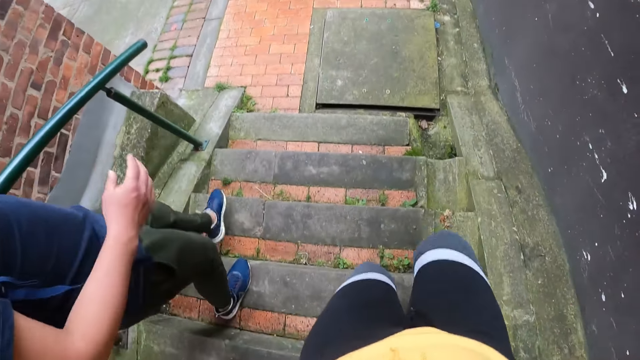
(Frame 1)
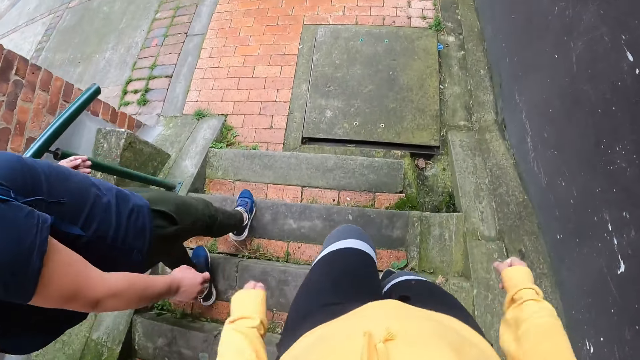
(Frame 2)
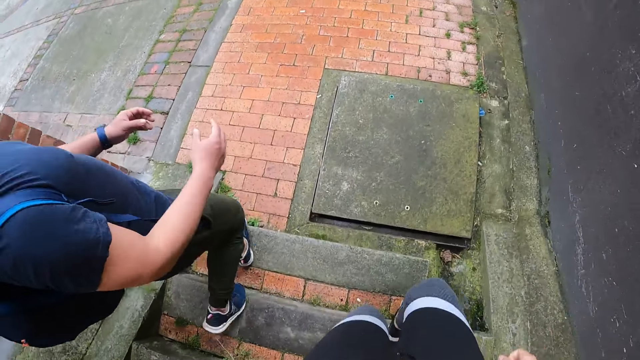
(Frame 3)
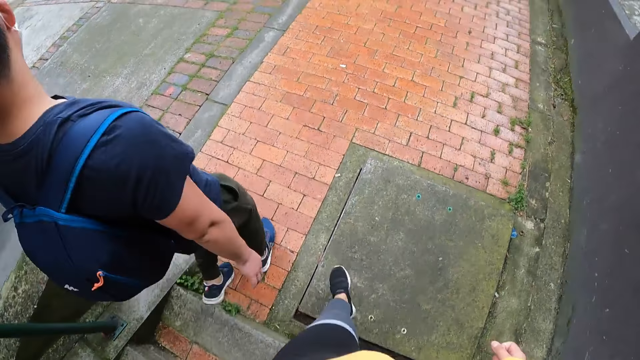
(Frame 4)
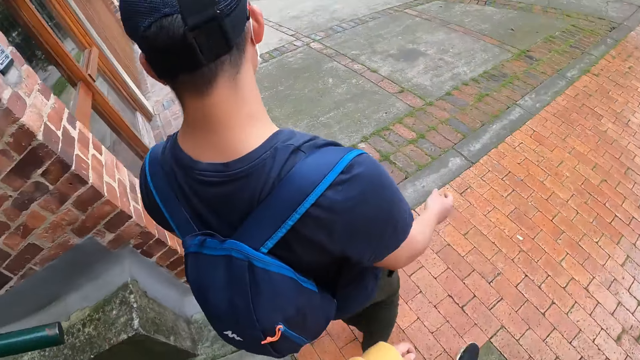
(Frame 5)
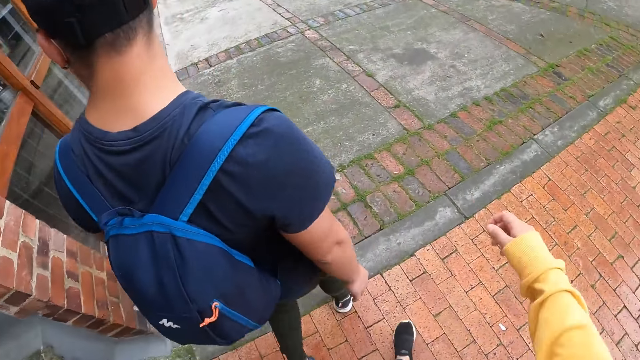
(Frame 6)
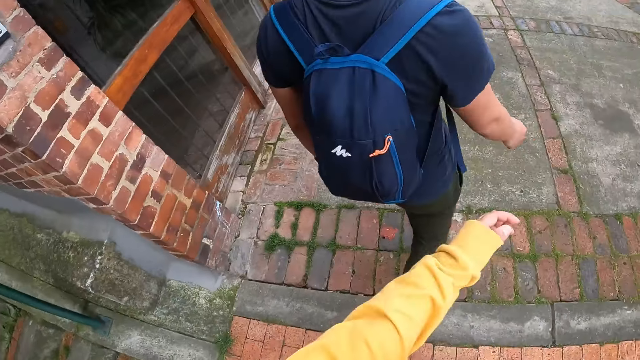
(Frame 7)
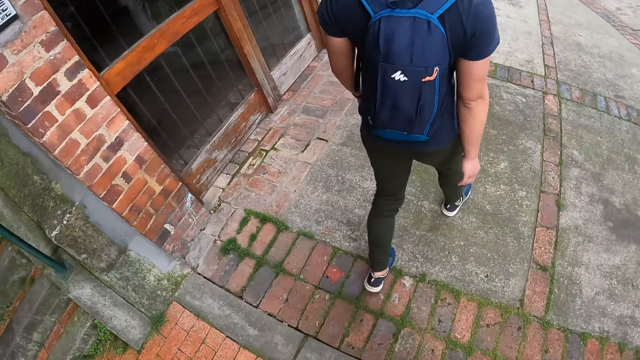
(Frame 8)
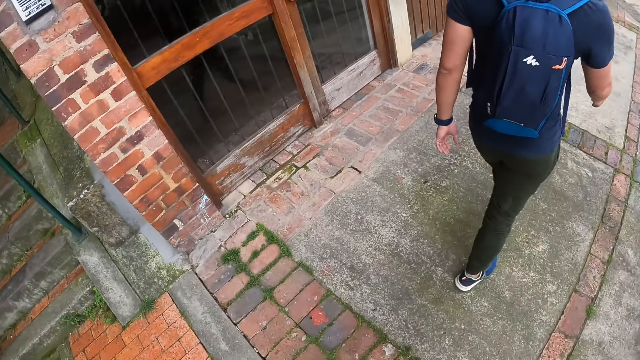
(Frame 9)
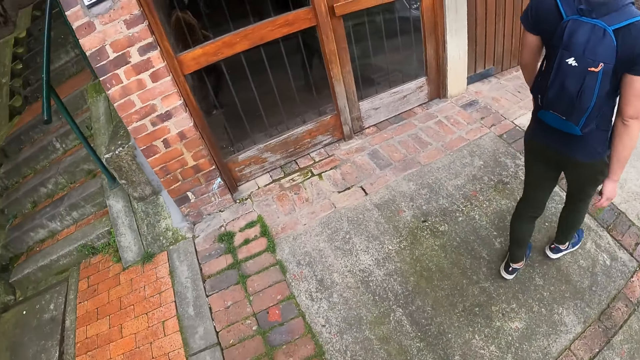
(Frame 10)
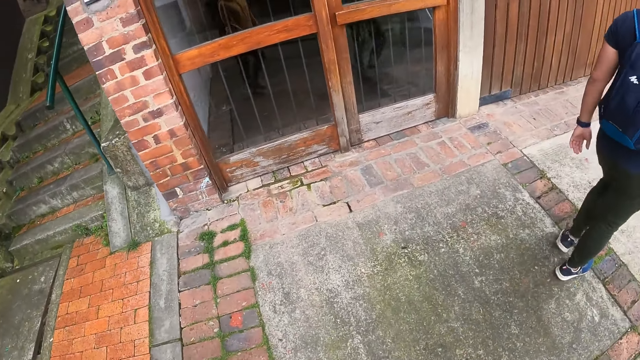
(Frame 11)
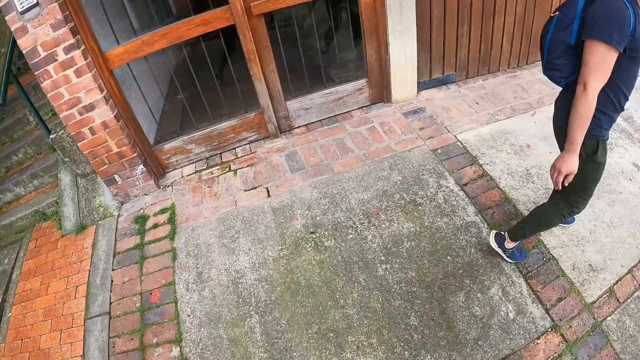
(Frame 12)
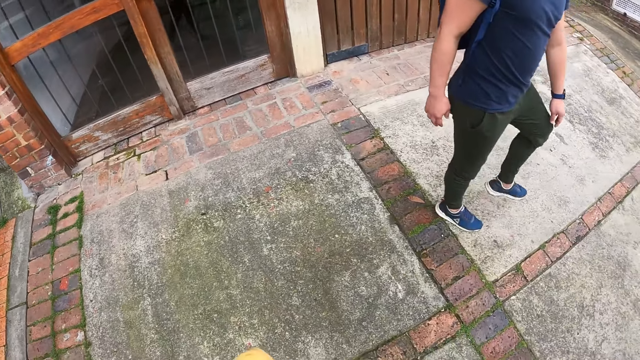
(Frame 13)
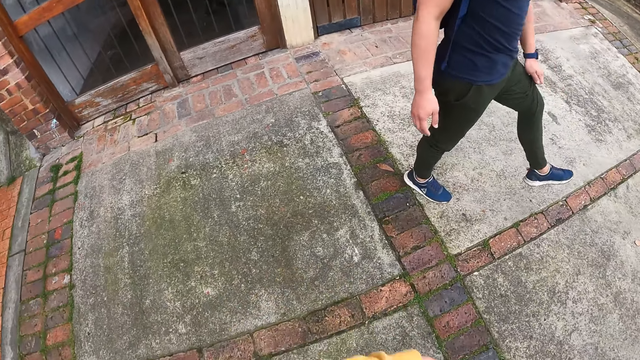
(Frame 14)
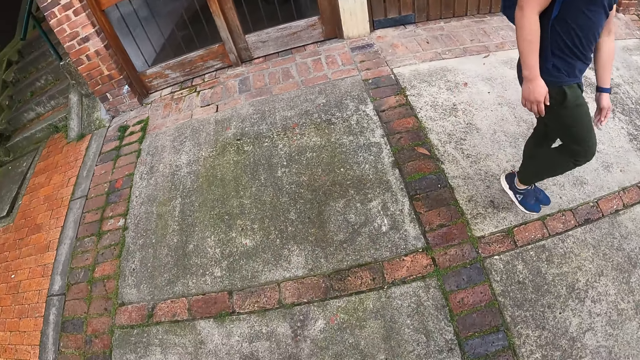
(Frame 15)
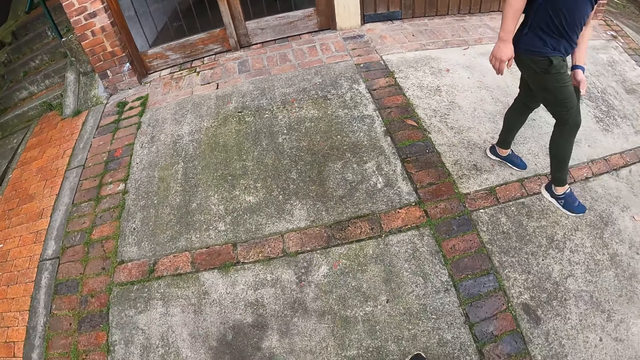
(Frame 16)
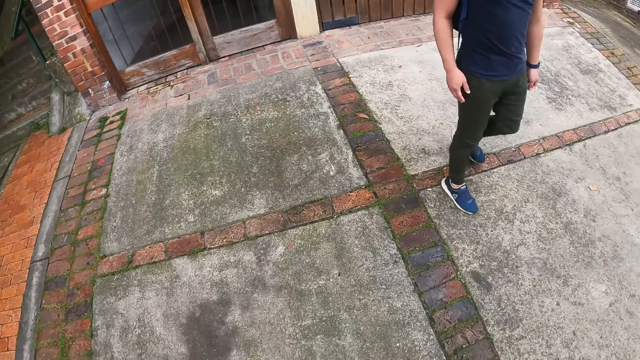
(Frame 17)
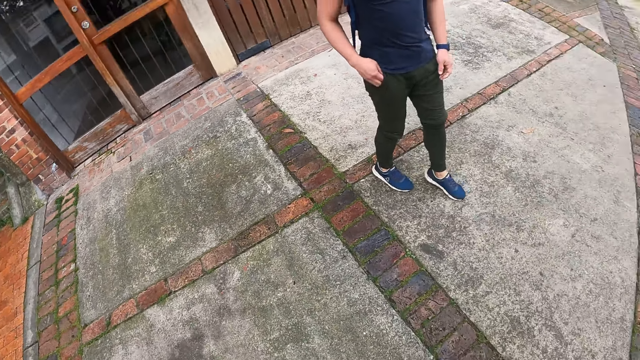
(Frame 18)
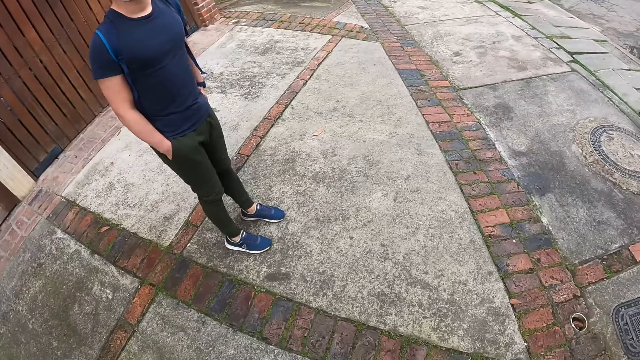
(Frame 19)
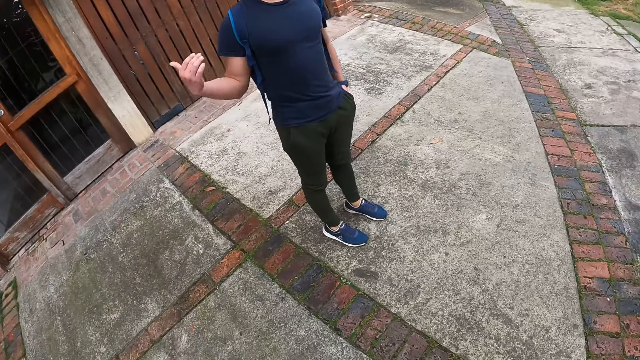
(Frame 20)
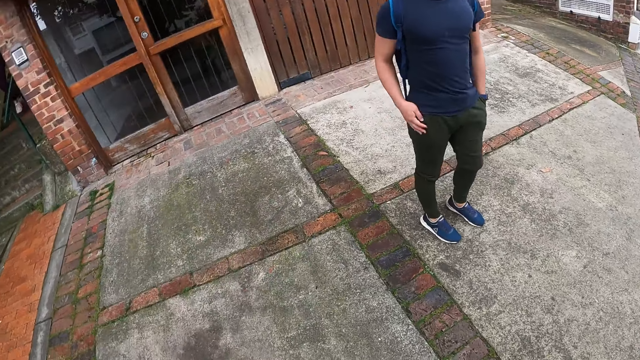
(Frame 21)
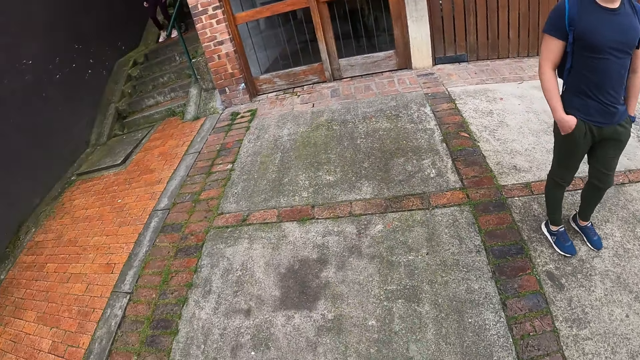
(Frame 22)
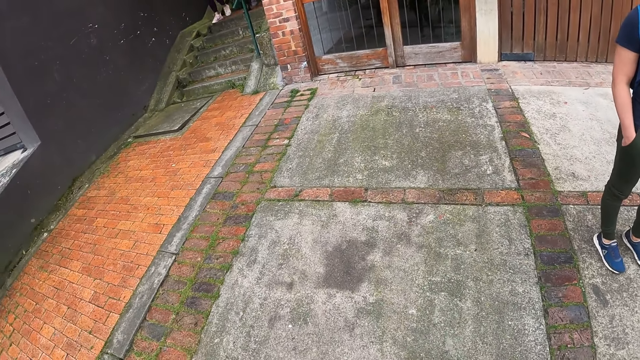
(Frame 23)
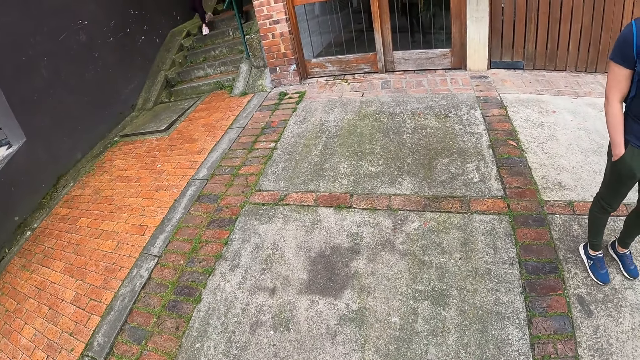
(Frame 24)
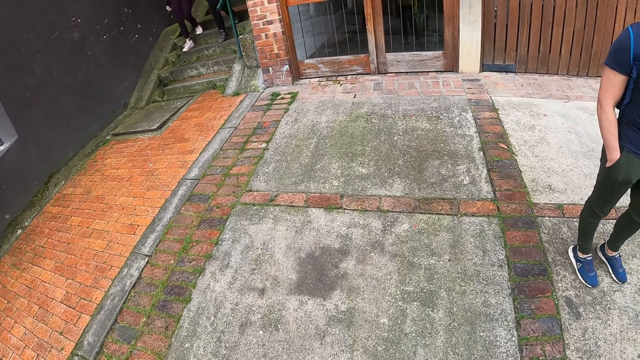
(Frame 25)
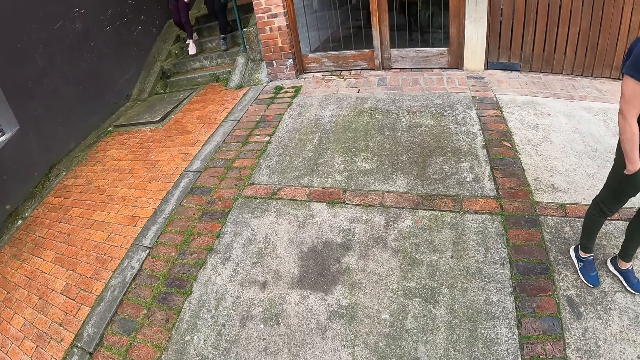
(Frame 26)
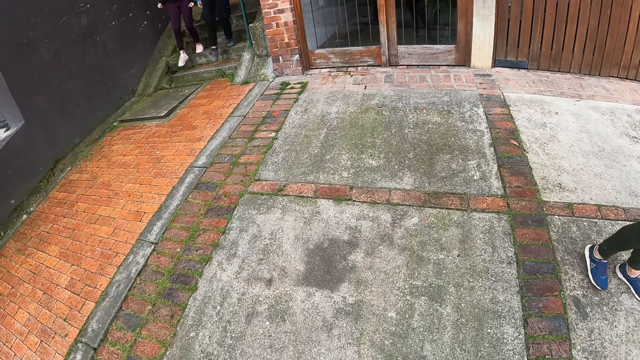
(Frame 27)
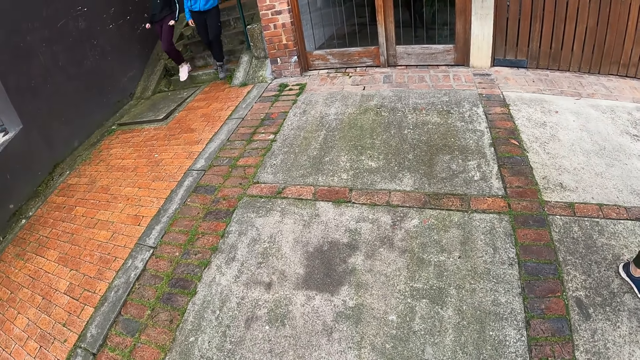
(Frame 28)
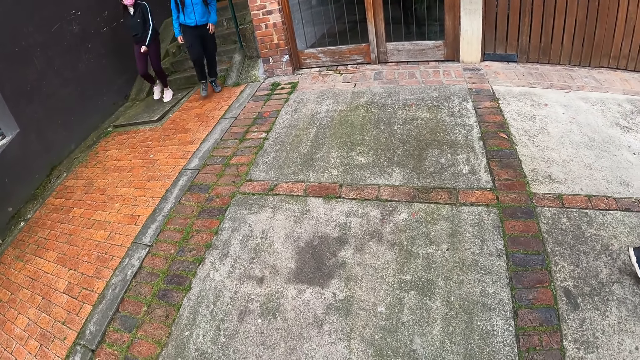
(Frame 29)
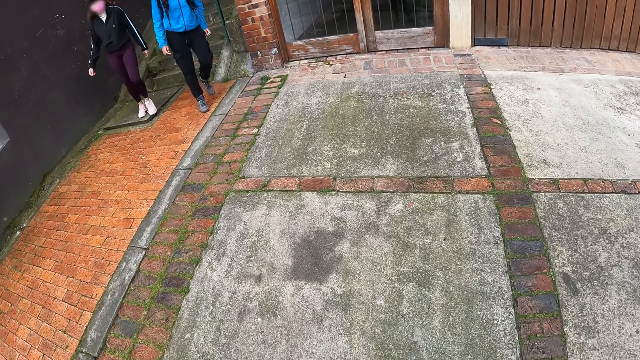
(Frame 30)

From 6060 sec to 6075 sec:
The man walks down a staircase. The camera wearer walks down the staircase. They walk on the surface. A person stretches his legs. The man adjusts his trouser with his left hand, and again. The camera wearer looks around. The man puts his right hand in the pocket of his trouser. The man puts his left hand in the pocket of his trouser. The person talks to the camera wearer. The man puts his right hand in the pocket of his trouser. A woman walks down a staircase. Another woman walks down the staircase.

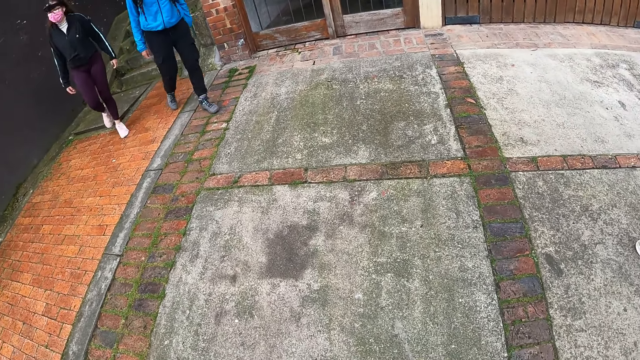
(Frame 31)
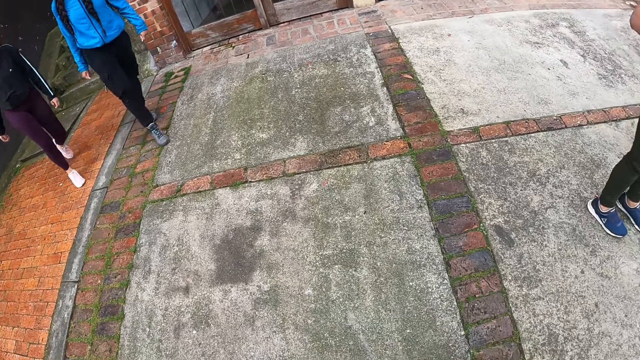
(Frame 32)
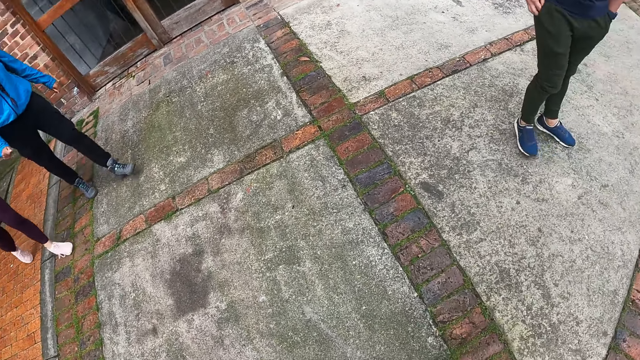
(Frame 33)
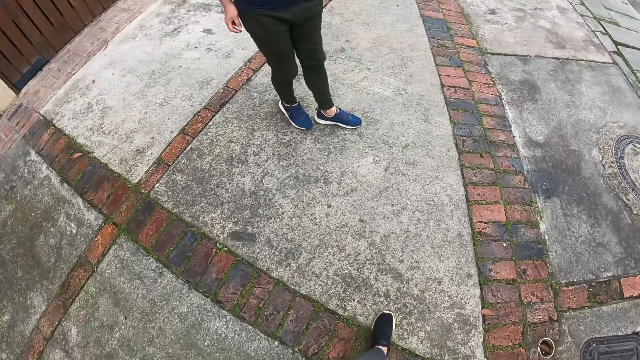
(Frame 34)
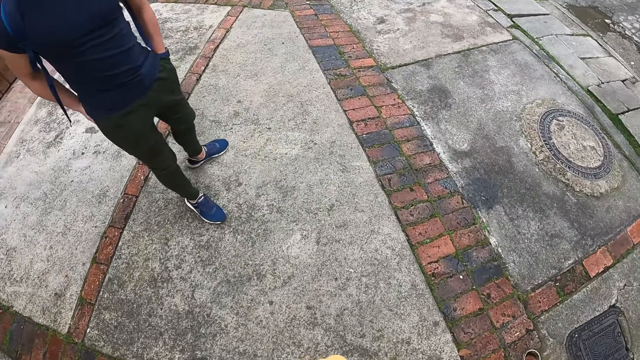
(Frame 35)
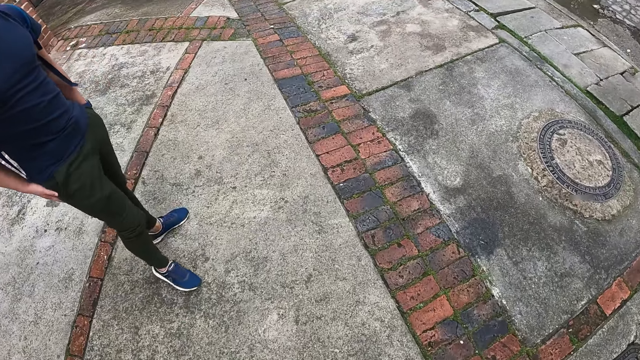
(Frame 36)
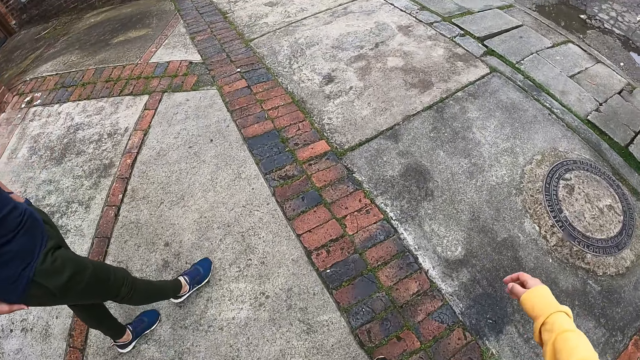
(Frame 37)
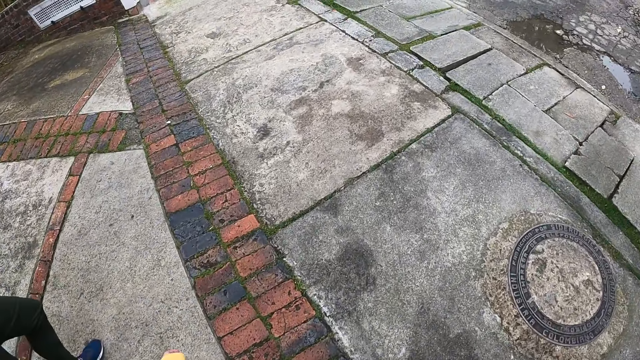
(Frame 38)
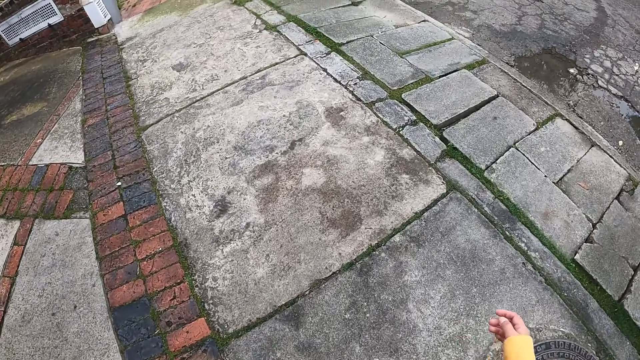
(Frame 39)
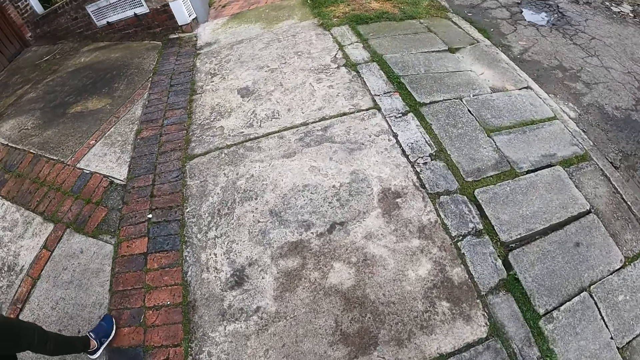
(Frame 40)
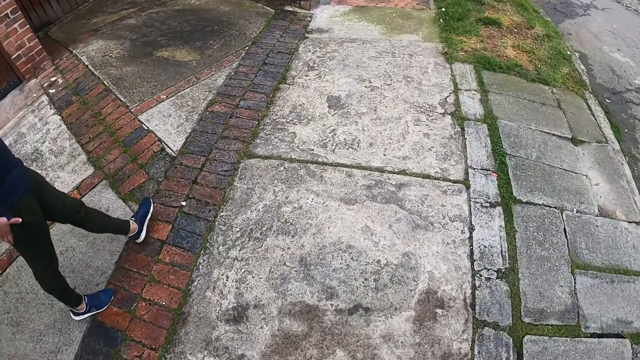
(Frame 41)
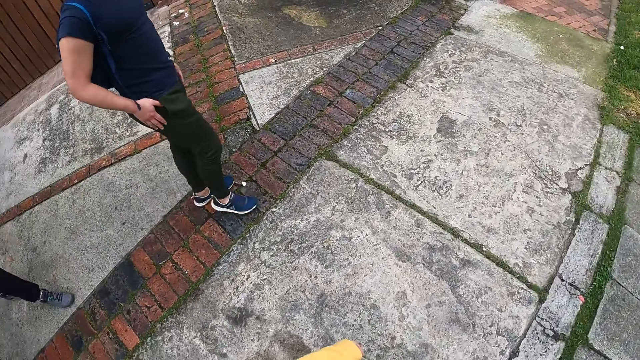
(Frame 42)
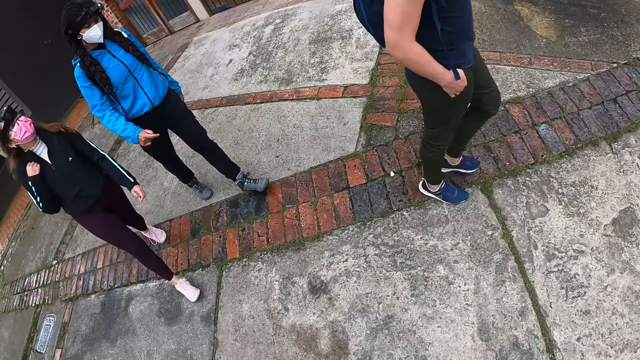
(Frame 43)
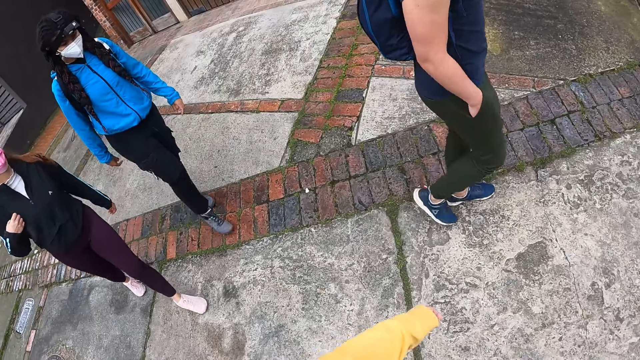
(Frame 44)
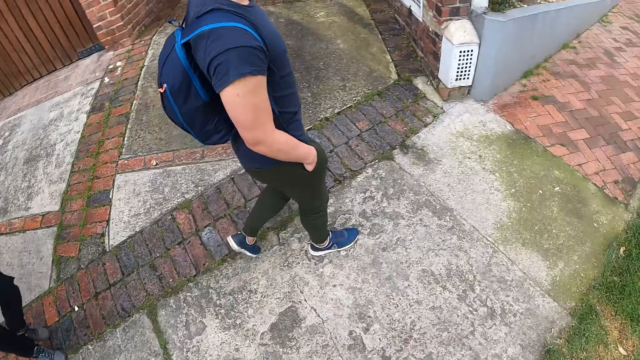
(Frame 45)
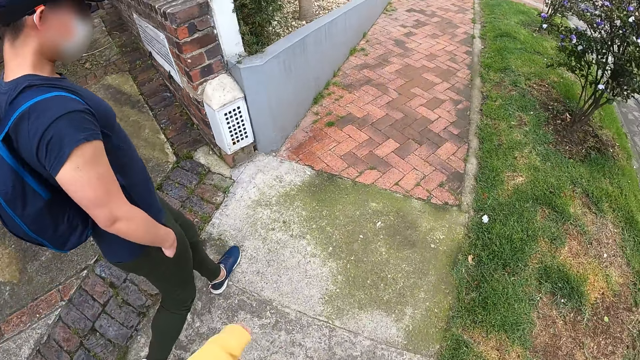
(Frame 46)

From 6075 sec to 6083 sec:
The camera wearer walks on the sidewalk. He turns his head.
